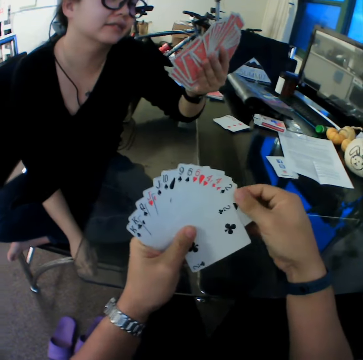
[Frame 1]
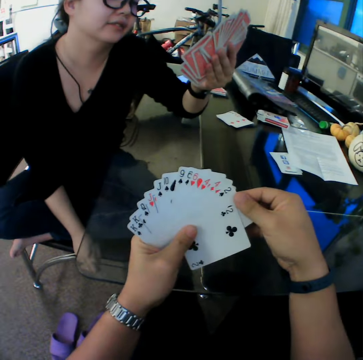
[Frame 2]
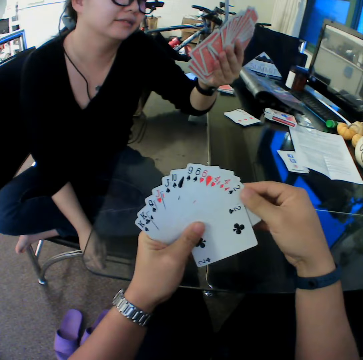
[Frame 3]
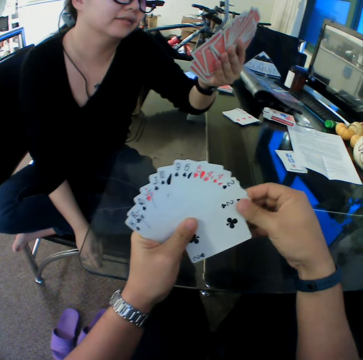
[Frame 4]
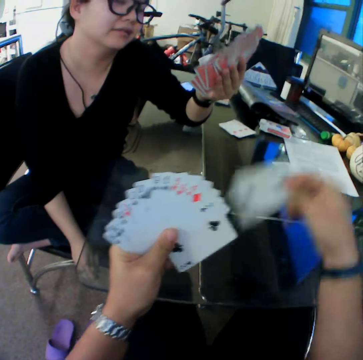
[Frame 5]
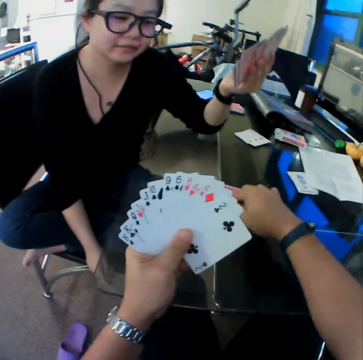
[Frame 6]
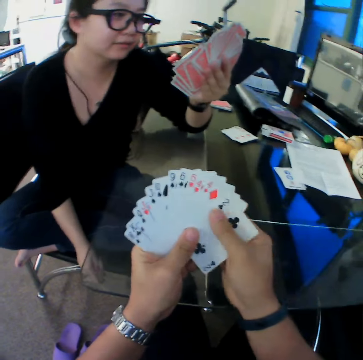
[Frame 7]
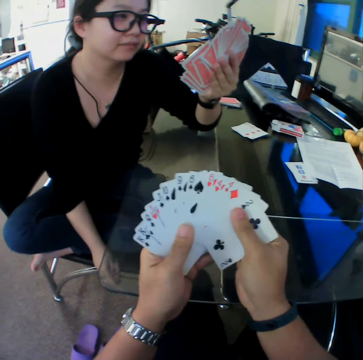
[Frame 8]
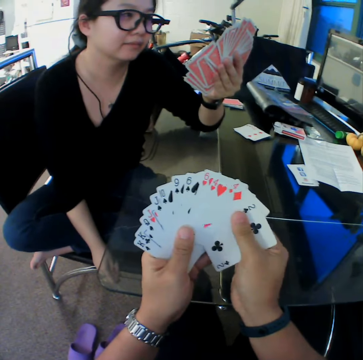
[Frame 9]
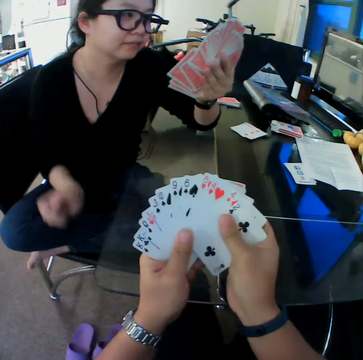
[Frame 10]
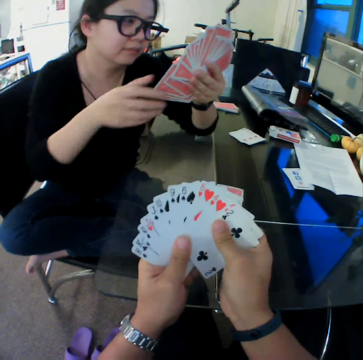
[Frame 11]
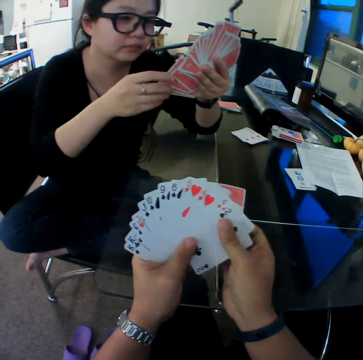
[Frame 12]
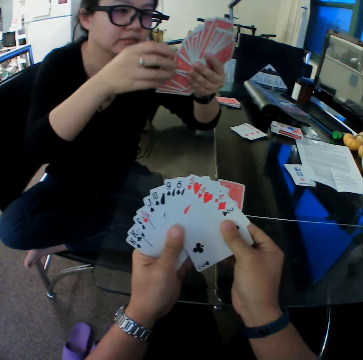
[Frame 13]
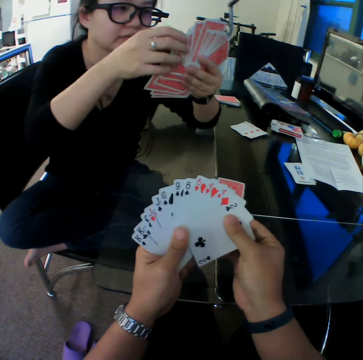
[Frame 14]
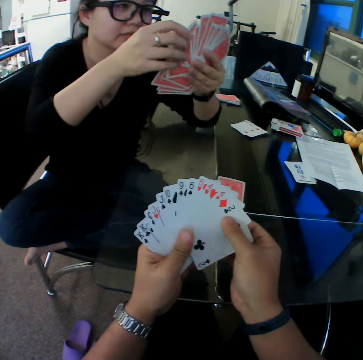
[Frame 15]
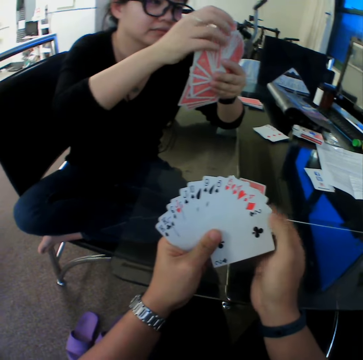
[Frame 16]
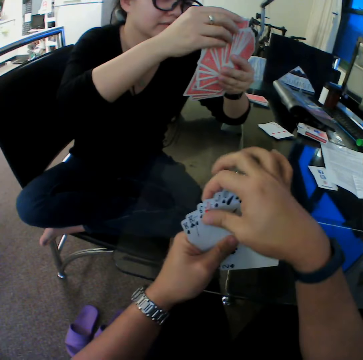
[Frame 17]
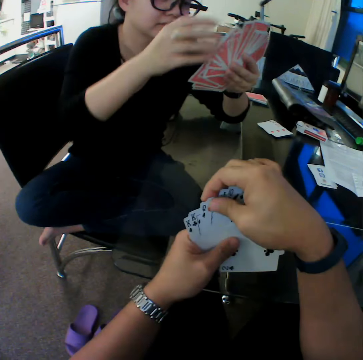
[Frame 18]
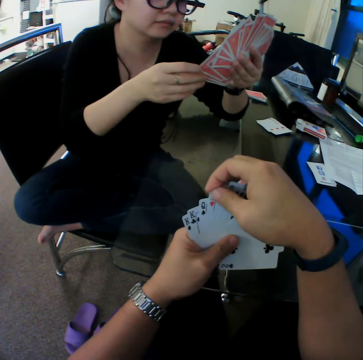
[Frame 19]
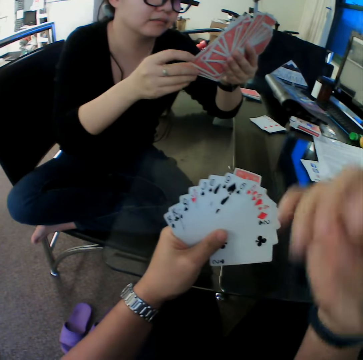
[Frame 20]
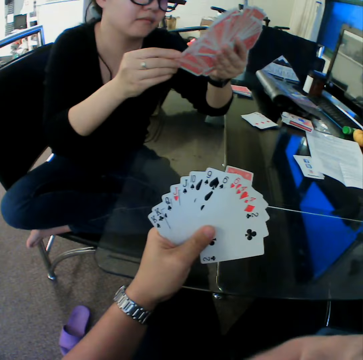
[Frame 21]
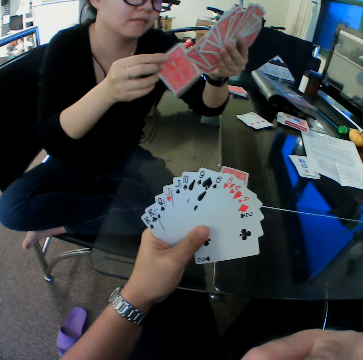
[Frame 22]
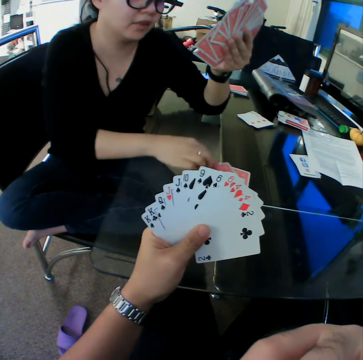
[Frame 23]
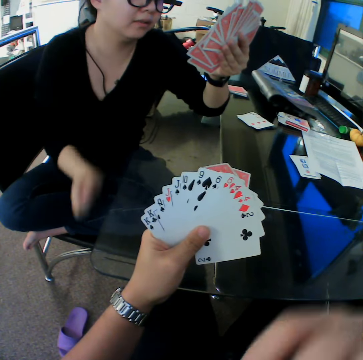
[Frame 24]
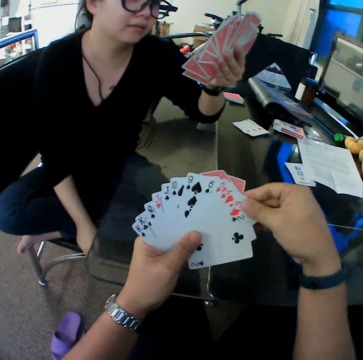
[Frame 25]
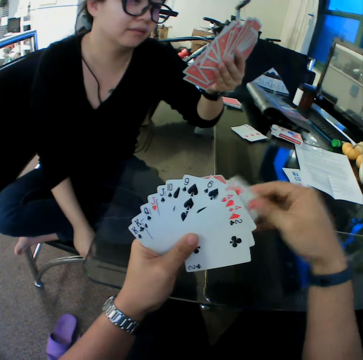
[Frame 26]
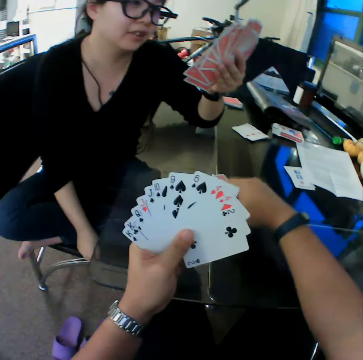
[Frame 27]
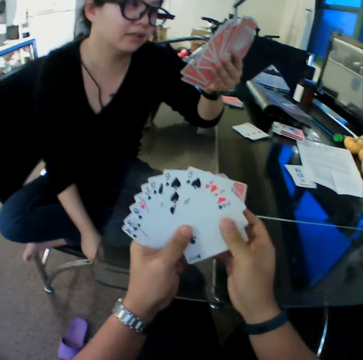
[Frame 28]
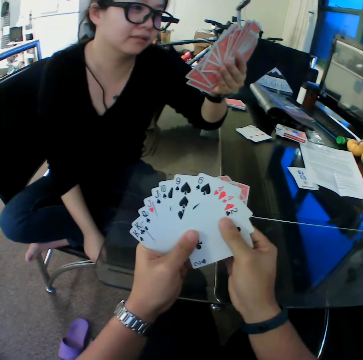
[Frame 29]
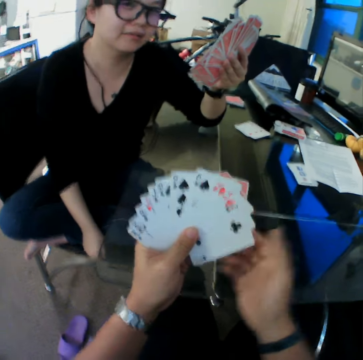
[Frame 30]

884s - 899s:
The camera wearer drops the card on the table with his right hand. He looks through the cards. The woman drops the card on the table with her right hand. The camera wearer drops the card on the table with his right hand.

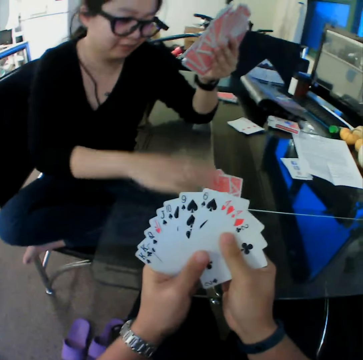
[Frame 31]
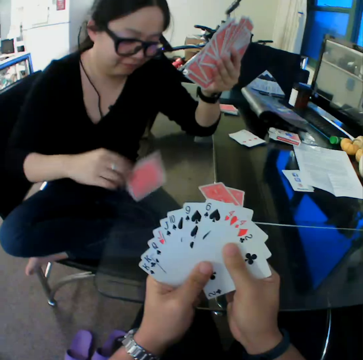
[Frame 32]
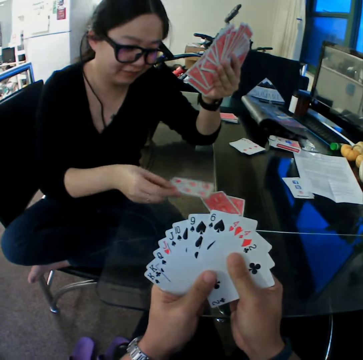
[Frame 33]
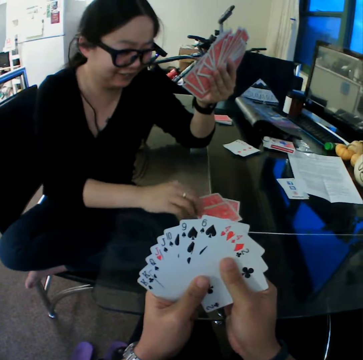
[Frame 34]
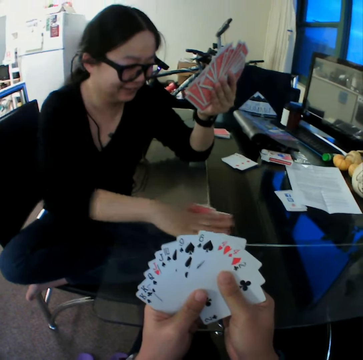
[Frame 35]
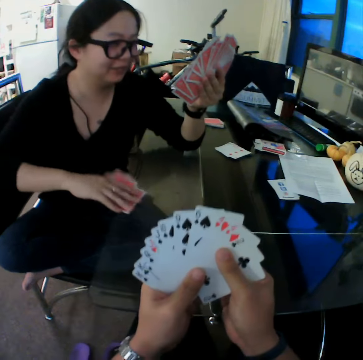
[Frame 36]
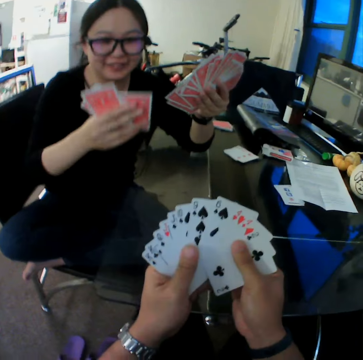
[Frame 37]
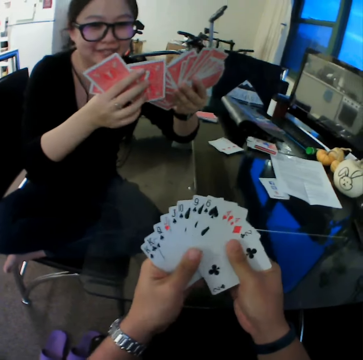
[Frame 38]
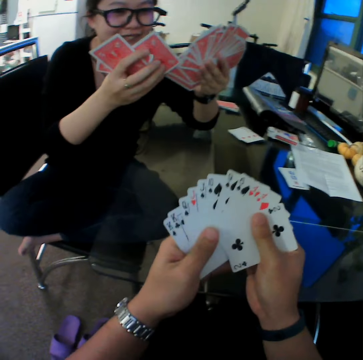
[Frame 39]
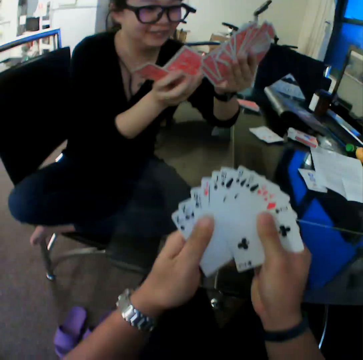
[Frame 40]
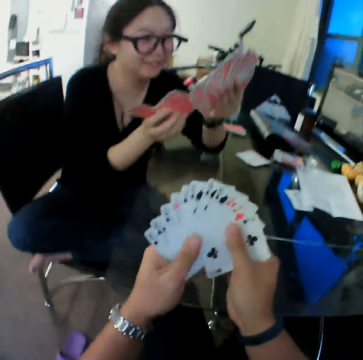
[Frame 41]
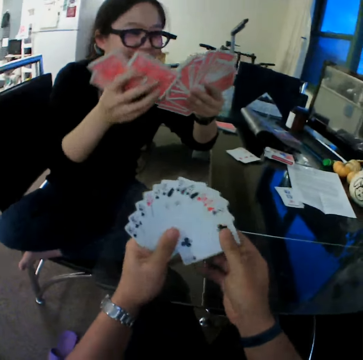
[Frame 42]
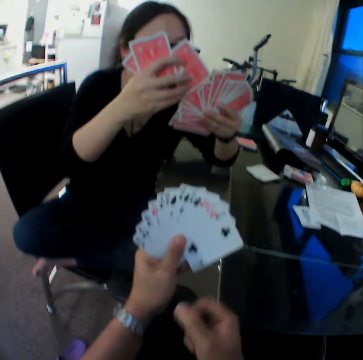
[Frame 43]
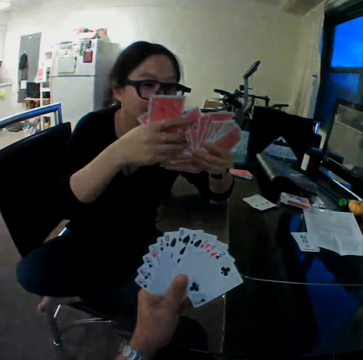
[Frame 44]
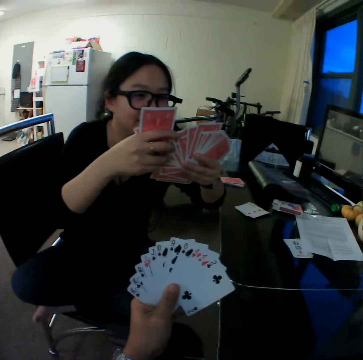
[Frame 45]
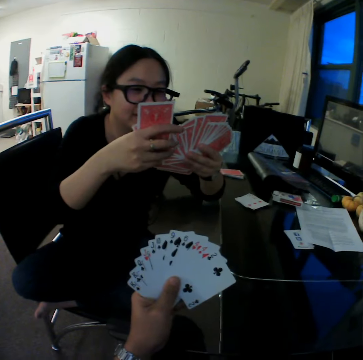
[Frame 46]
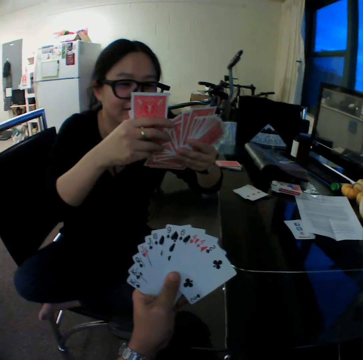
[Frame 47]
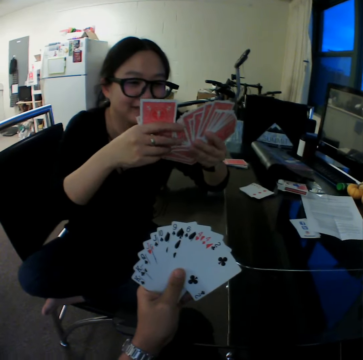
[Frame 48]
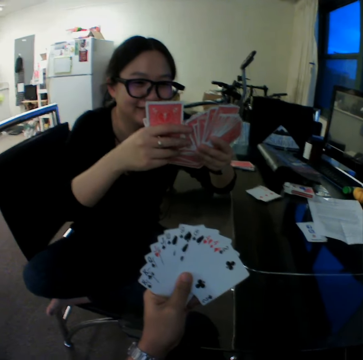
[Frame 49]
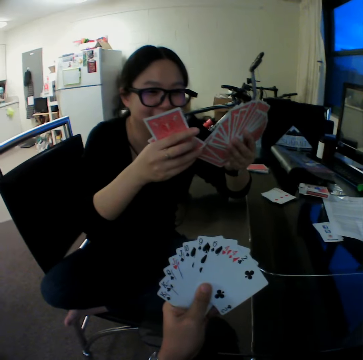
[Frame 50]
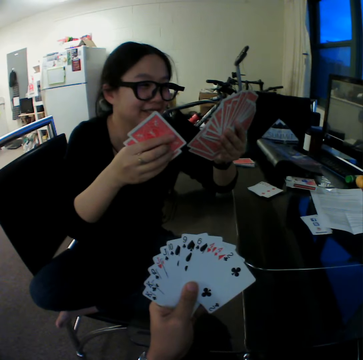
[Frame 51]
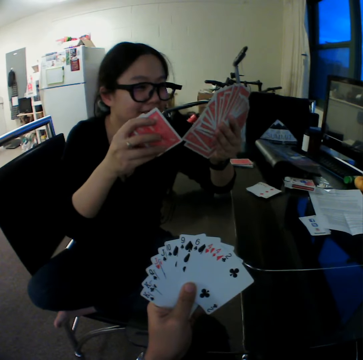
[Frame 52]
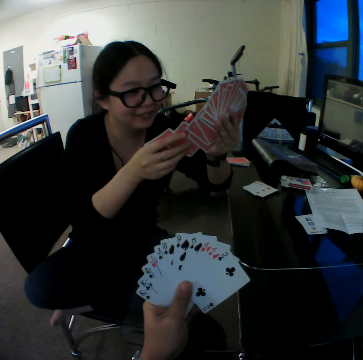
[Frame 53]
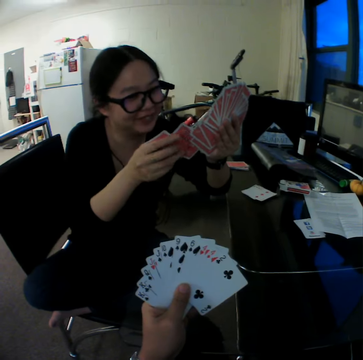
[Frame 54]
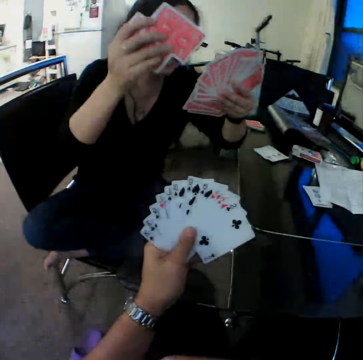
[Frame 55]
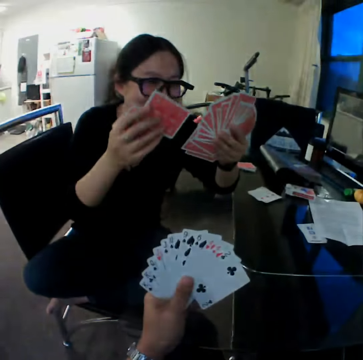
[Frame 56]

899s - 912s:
The woman picks the card from the table with her right hand. She turns the cards. She picks the cards from the table with her right hand. The camera wearer converses with another woman.

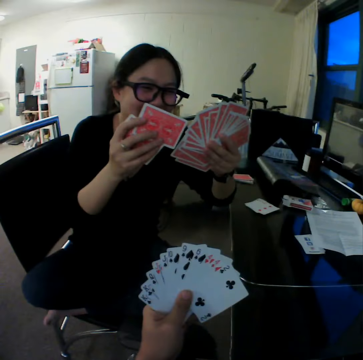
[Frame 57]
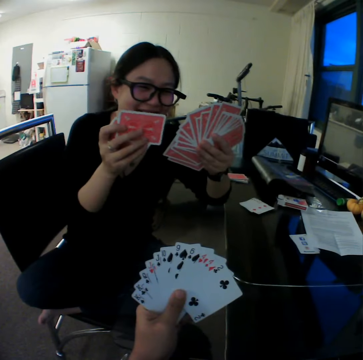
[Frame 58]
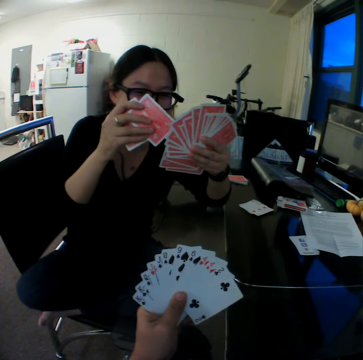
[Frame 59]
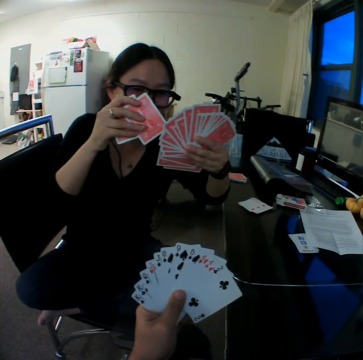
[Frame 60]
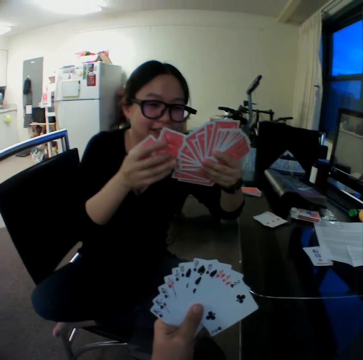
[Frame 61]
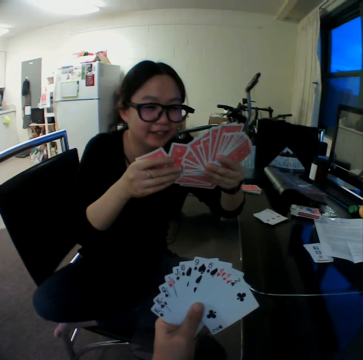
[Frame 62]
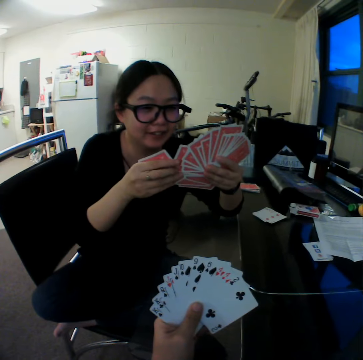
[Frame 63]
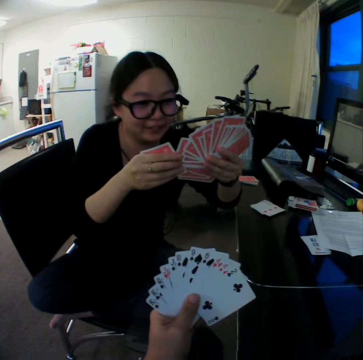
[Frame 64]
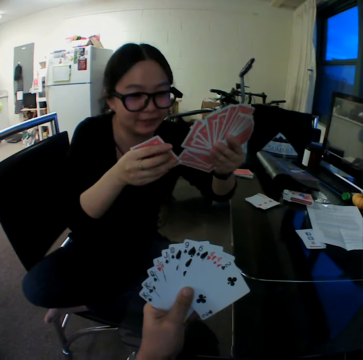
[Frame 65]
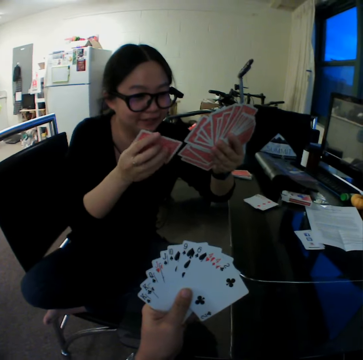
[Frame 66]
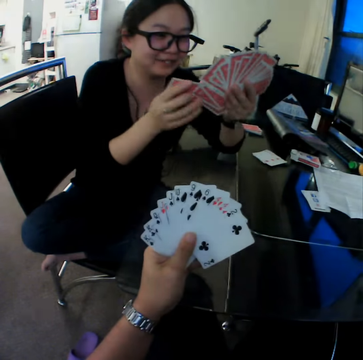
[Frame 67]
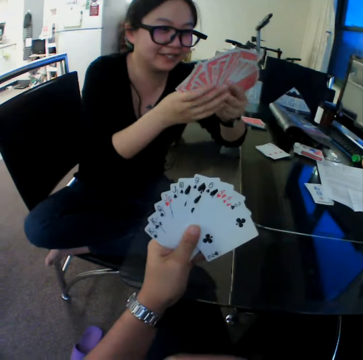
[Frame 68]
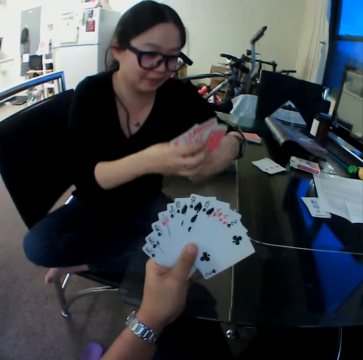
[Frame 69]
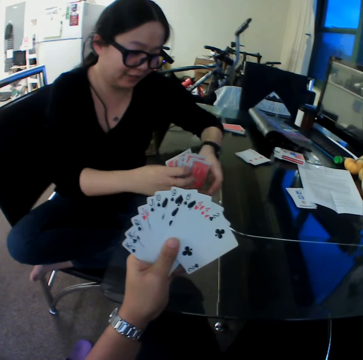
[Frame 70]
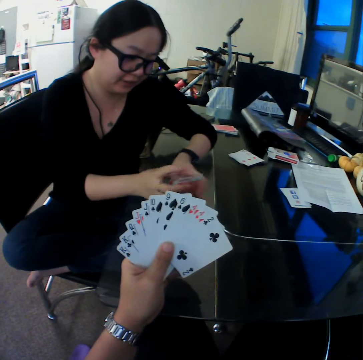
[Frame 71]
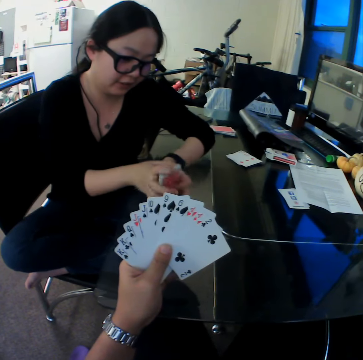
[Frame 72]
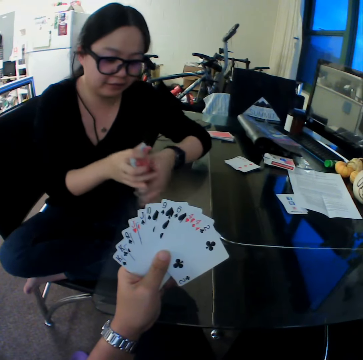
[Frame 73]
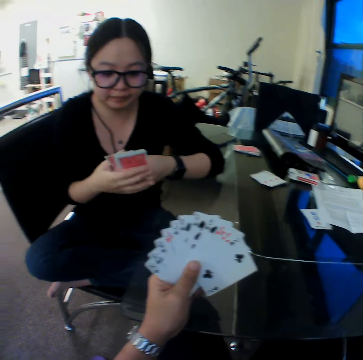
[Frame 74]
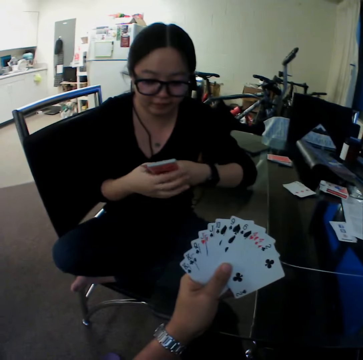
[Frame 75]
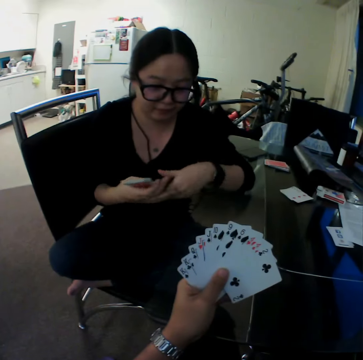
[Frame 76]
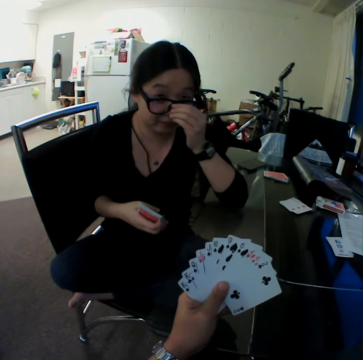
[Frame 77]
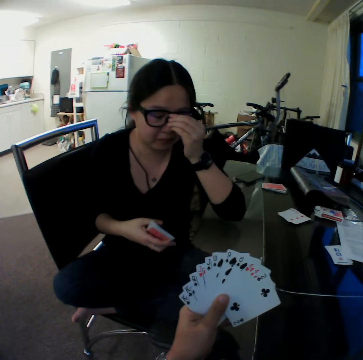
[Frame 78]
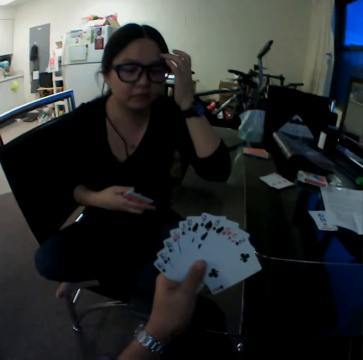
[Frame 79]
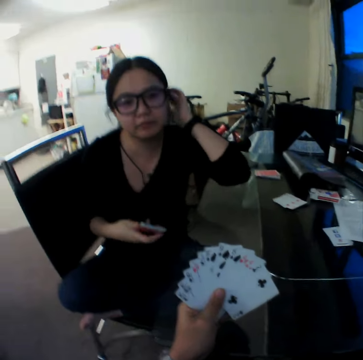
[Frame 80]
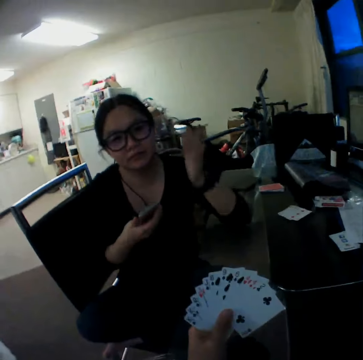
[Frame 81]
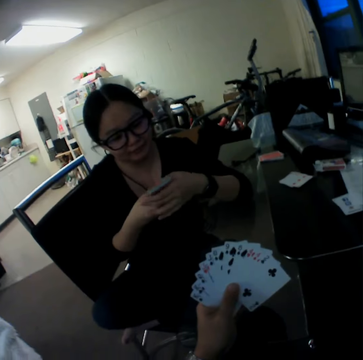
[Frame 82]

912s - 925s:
The woman arranges the cards. She arranges the cards in her hands. She adjusts her eye glasses with her left hand.
